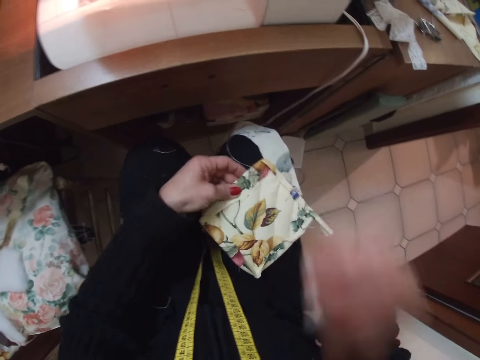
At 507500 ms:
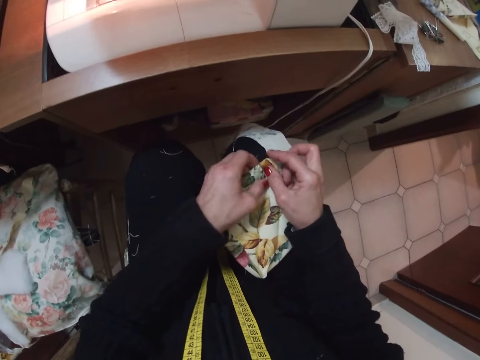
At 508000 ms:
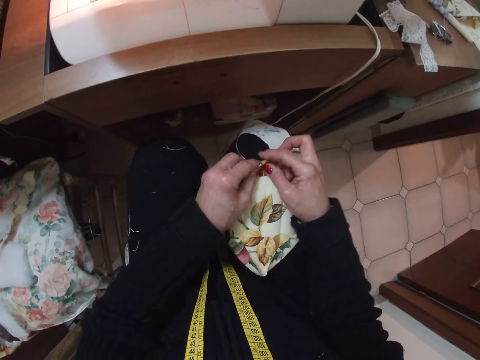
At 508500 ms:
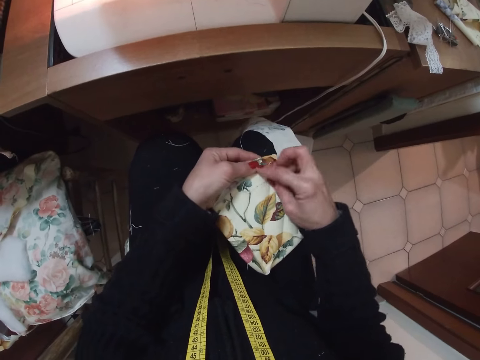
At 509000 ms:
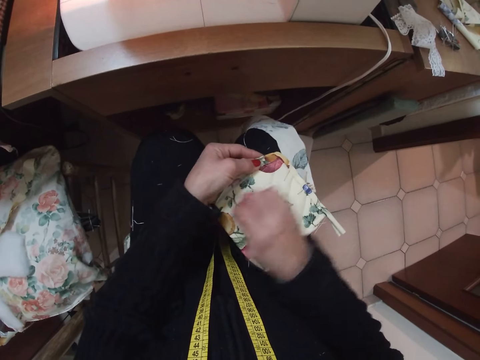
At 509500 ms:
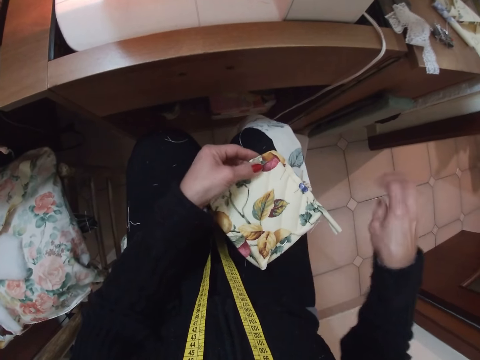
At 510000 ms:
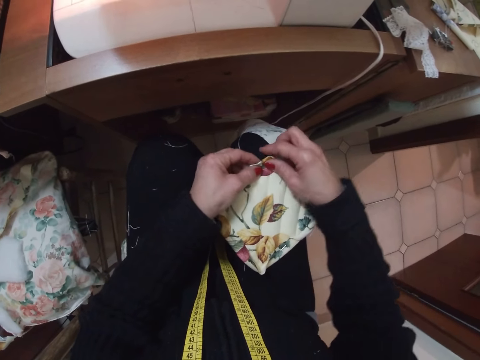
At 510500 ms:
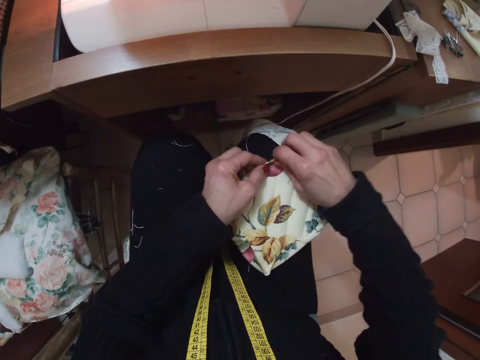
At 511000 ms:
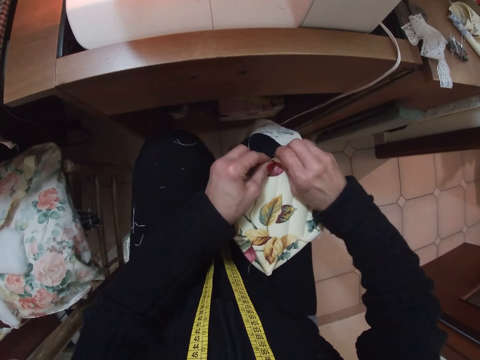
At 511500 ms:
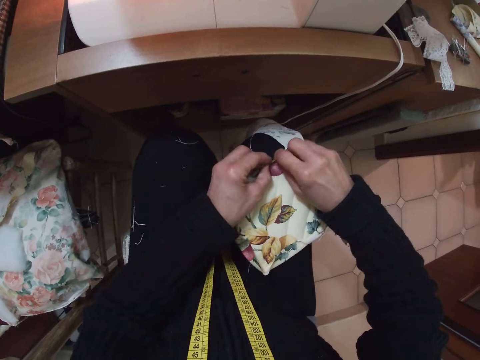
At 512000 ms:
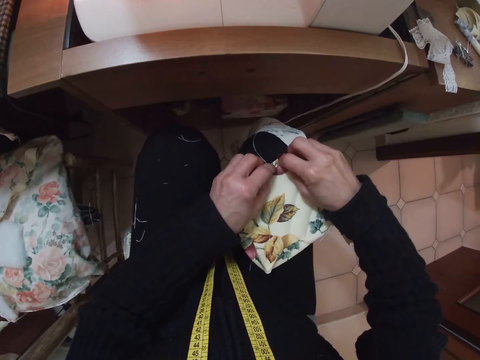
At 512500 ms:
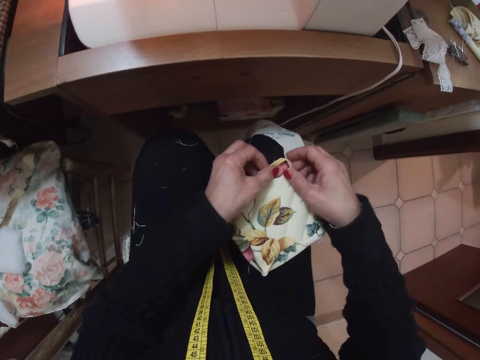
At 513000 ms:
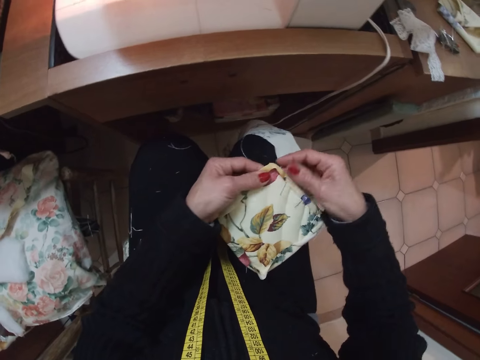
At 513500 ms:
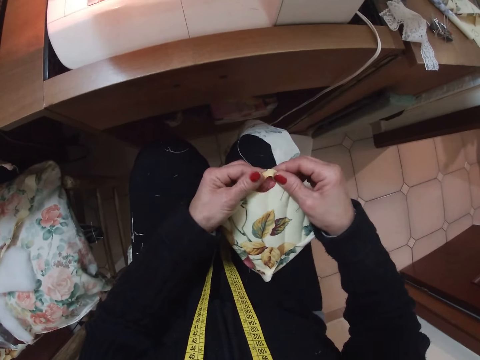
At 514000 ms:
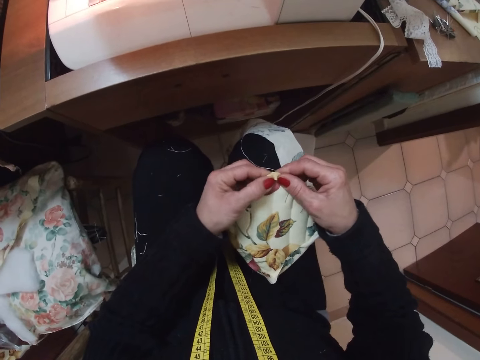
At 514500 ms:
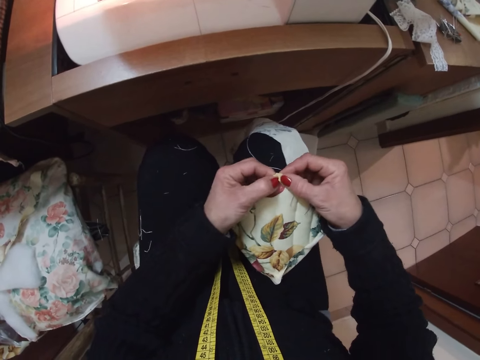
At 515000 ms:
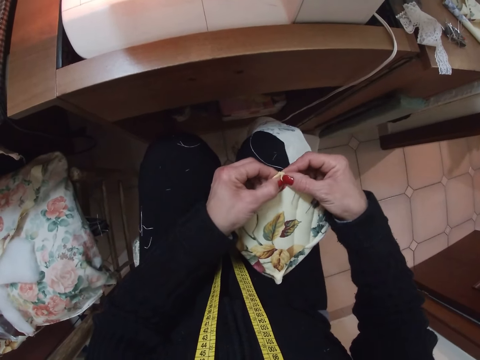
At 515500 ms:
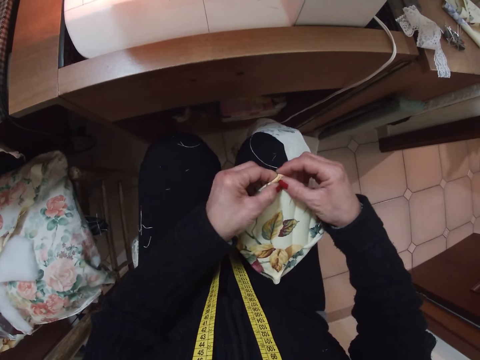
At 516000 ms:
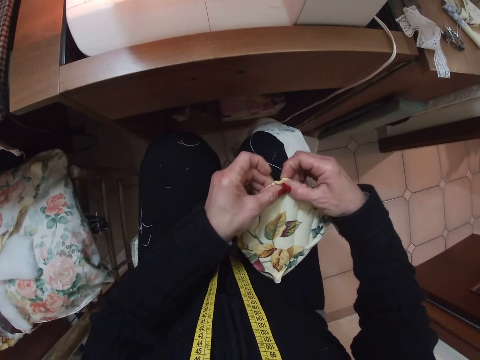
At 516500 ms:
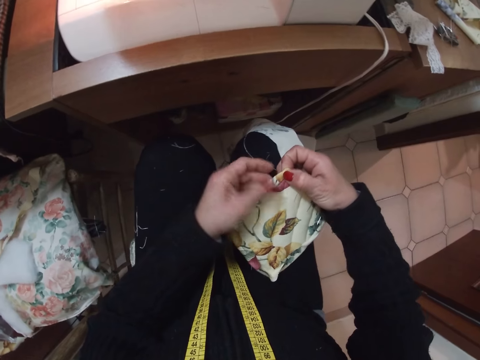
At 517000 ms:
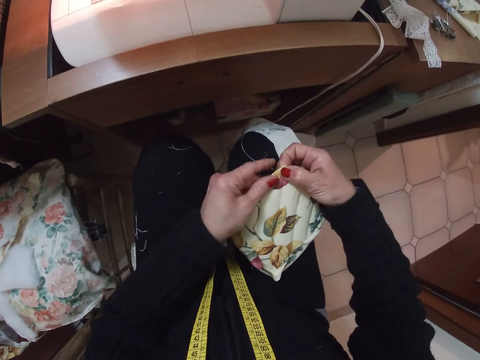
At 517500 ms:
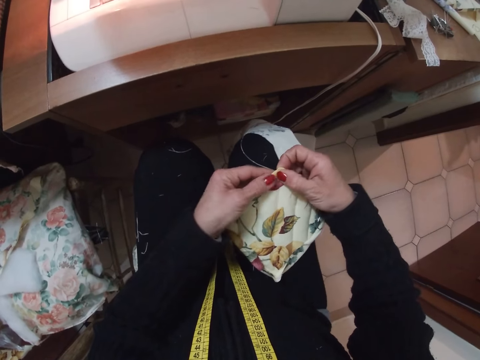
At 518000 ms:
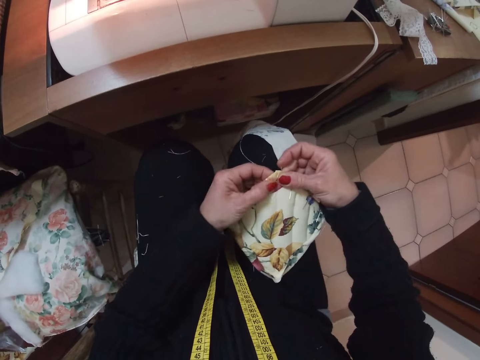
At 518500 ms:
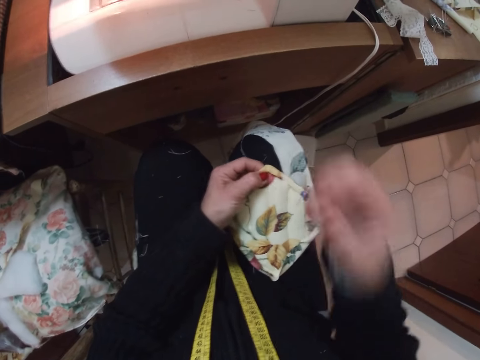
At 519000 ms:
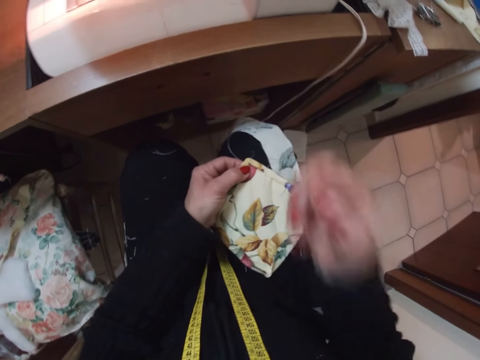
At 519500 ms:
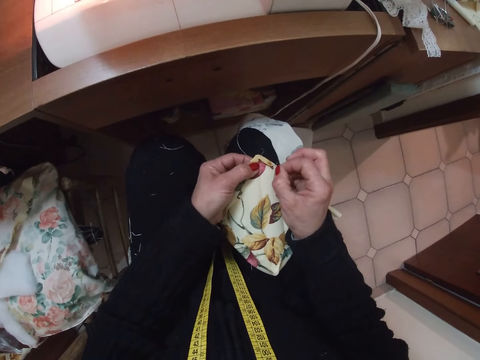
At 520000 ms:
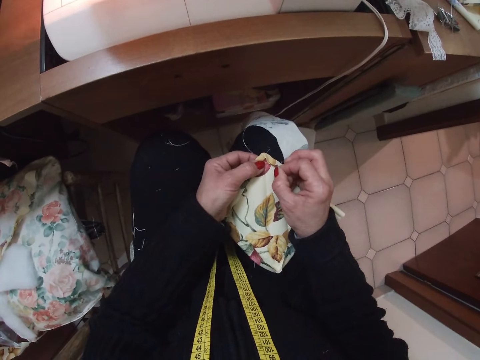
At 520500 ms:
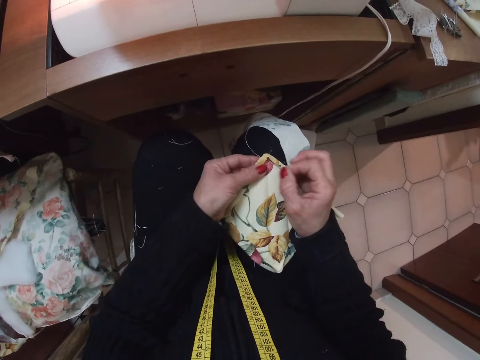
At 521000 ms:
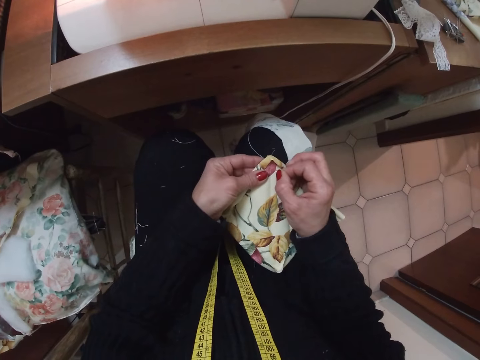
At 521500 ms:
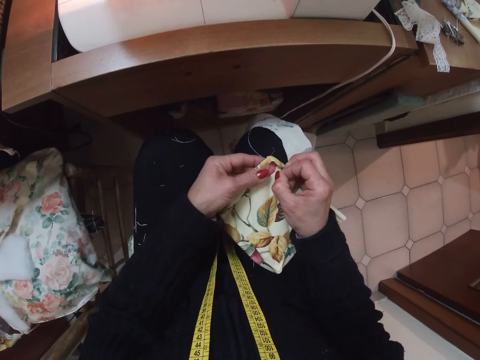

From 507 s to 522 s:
The camera wearer removes the pin or needle from the piece of cloth. She withdraws her right hand from the cloth. She puts the pin on the mouth. She adjusts the cloth with both hands. She folds the piece of cloth. She pulls thread from the cloth with her right hand. She folds the piece of cloth. She adjusts the cloth with both hands. She passes the piece of cloth to the right hand. She passes the piece of cloth to the left hand. She picks a needle from her mouth with her right hand. She fixes the needle on the cloth with her right hand. She moves the pin on the piece of cloth.

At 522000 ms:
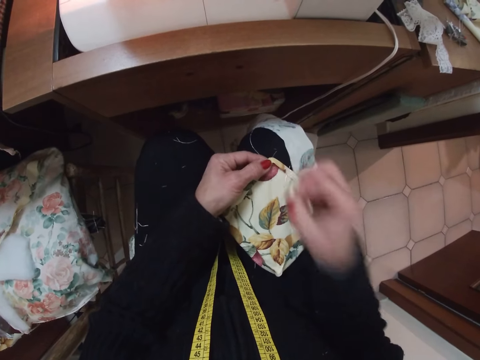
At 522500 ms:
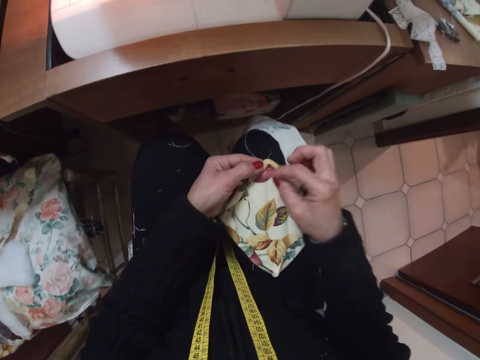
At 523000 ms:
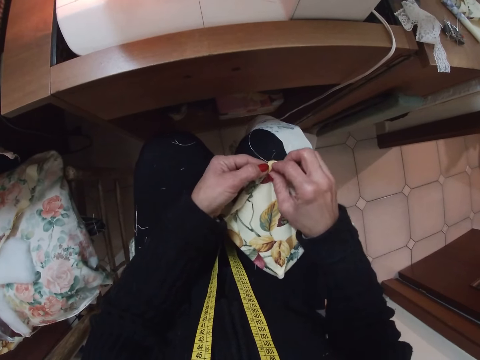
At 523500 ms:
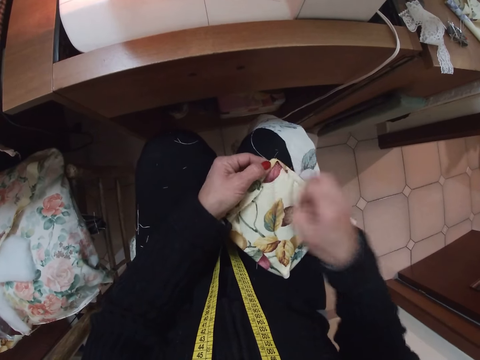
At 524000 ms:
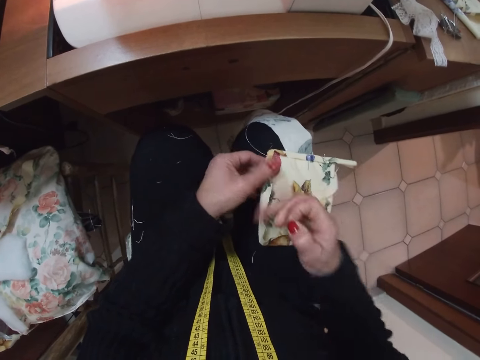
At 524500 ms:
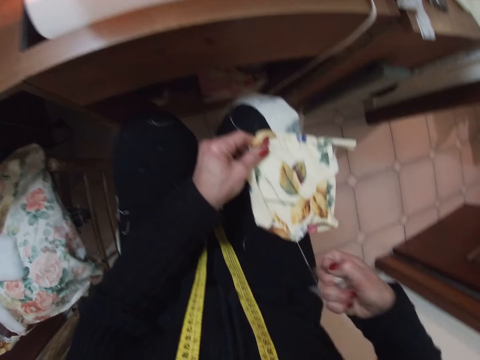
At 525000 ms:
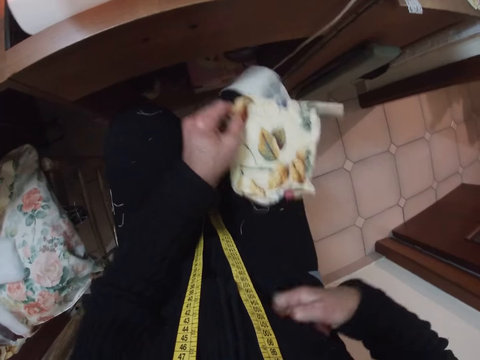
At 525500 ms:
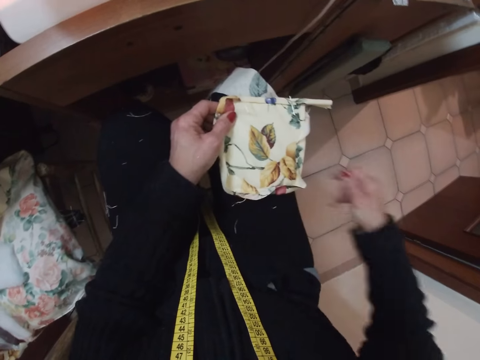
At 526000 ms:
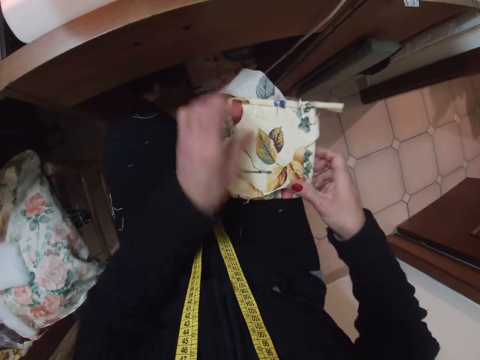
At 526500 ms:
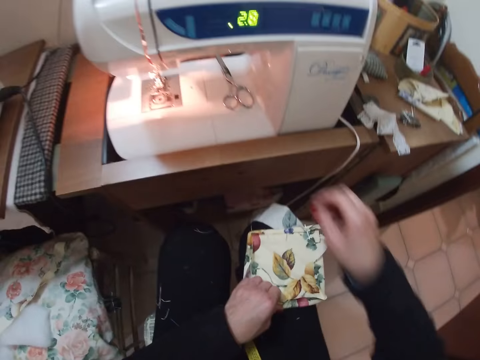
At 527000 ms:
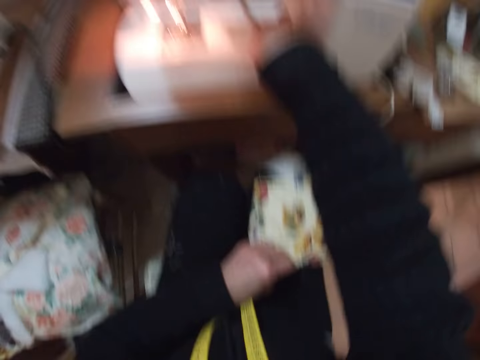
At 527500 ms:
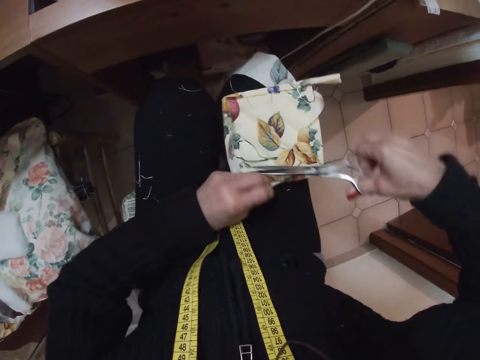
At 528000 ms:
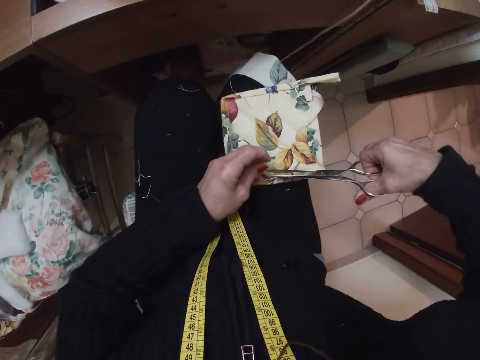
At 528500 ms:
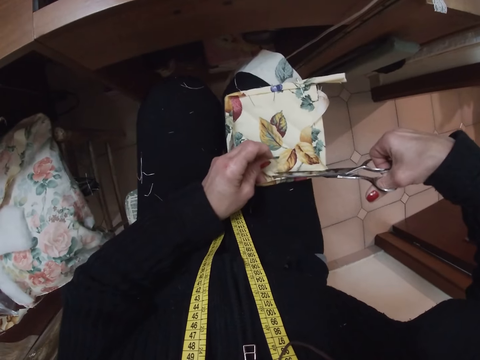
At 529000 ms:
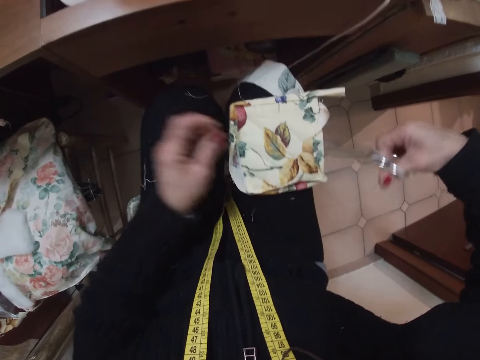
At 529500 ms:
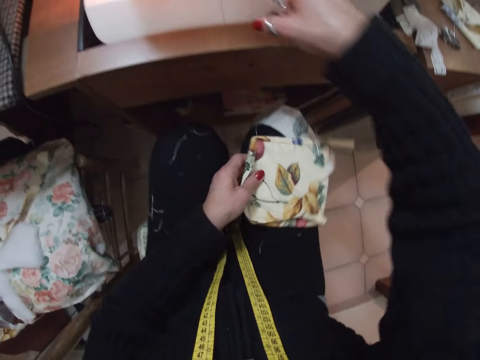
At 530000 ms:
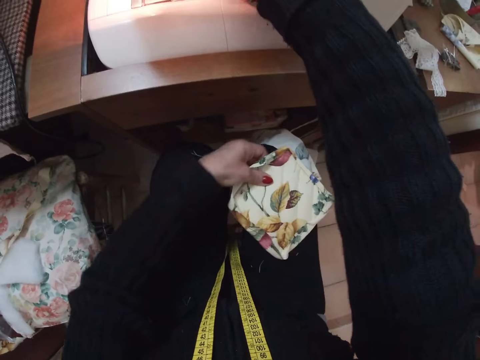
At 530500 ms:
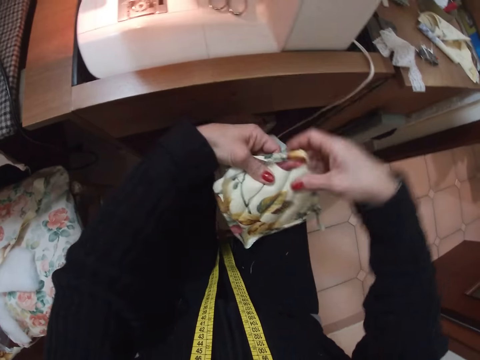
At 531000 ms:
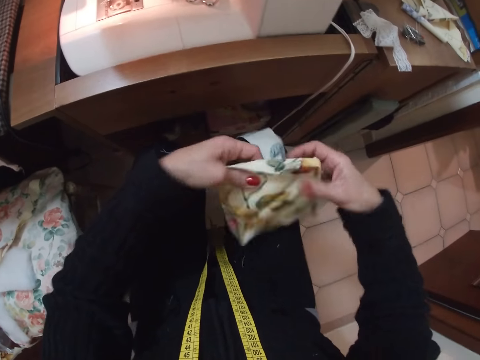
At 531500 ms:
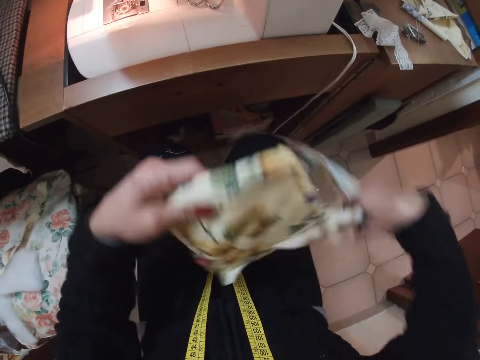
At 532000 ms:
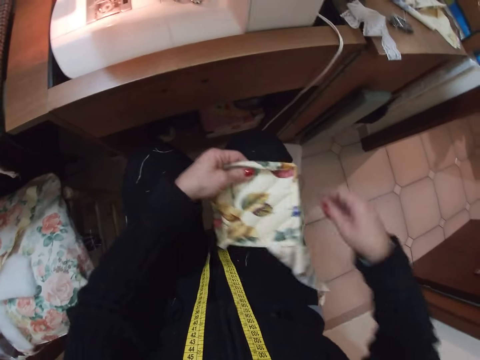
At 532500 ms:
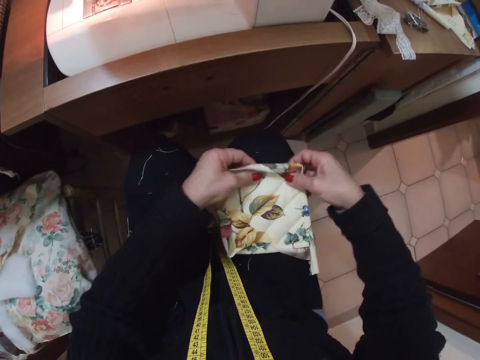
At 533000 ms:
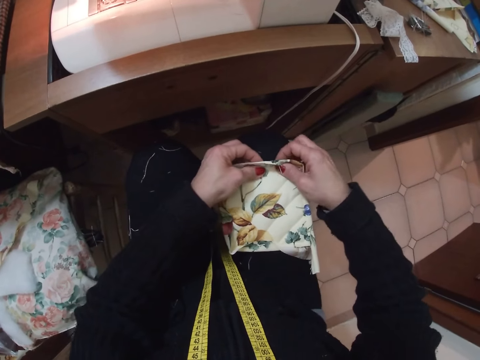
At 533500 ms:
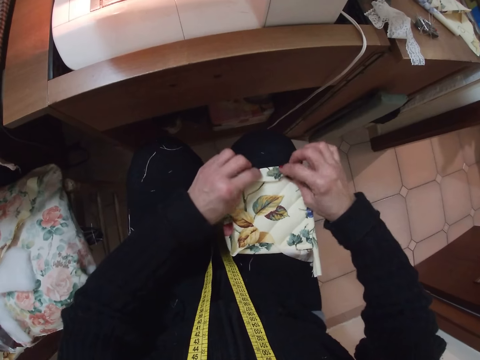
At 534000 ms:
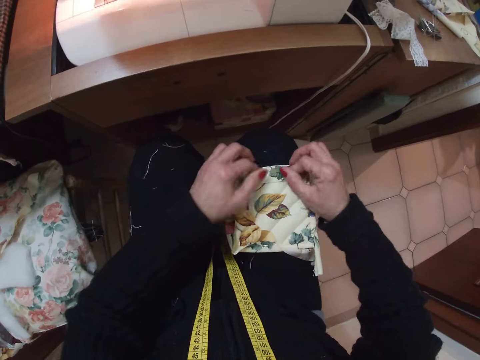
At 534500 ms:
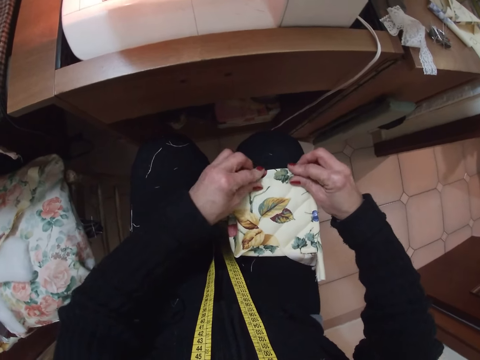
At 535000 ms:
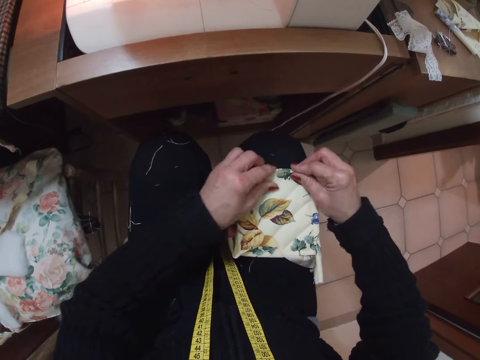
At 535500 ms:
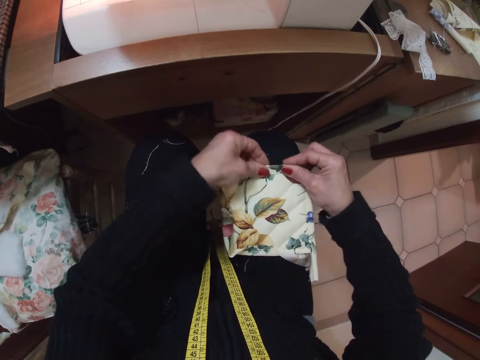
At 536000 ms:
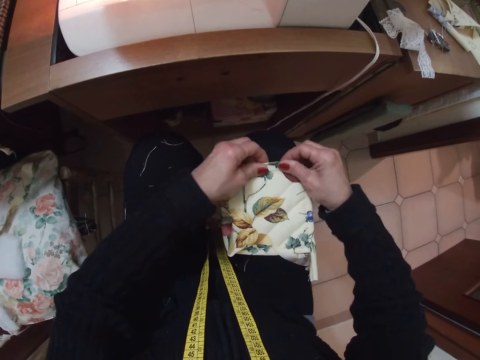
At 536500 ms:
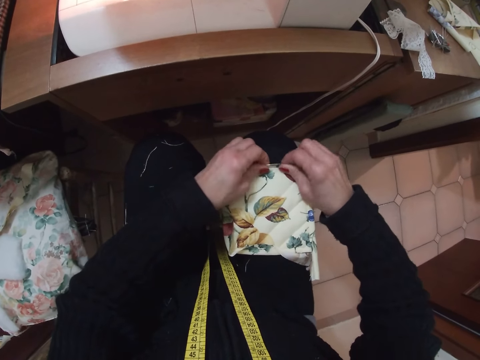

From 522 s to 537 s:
The camera wearer puts the pin on the mouth. She pulls a thread from the cloth with her right hand. She drops the thread on the floor. She touches the piece of cloth. She picks up the scissors from the sewing machine with her right hand. She cuts the thread with the scissors. She cuts the cloth with the scissors. She throws the thread down. She touches the piece of cloth. She drops the scissors on the sewing machine with her right hand. She lifts the piece of cloth and holds the piece of cloth. She adjusts the cloth with both hands. She moves the piece of cloth to the left hand, straightens the piece of cloth, puts the piece of cloth on the lap, holds the piece of cloth and folds the piece of cloth.
